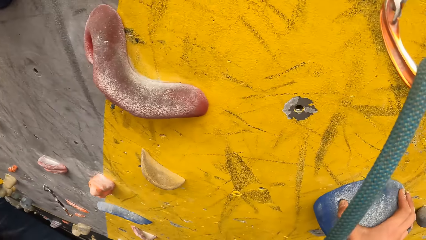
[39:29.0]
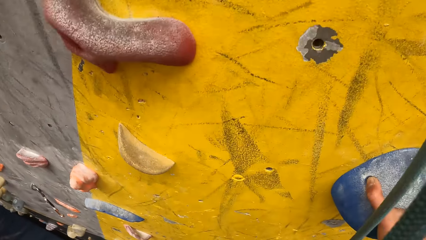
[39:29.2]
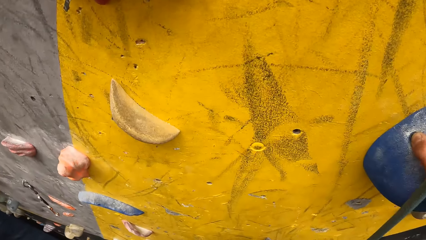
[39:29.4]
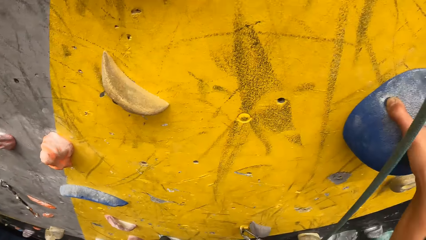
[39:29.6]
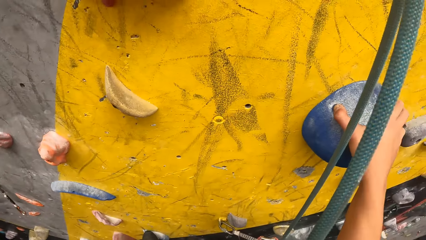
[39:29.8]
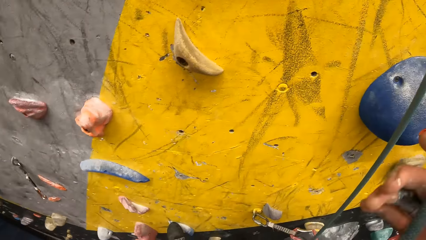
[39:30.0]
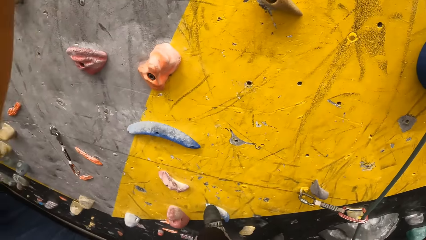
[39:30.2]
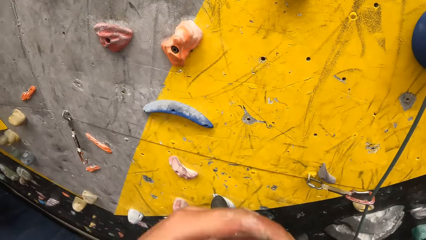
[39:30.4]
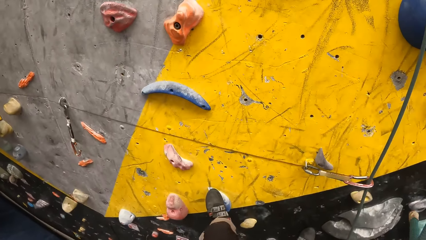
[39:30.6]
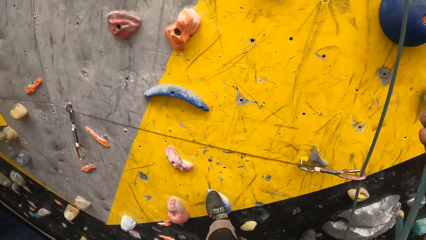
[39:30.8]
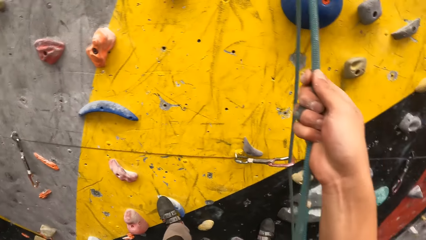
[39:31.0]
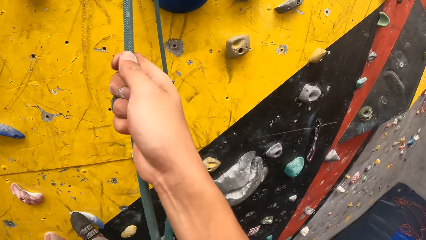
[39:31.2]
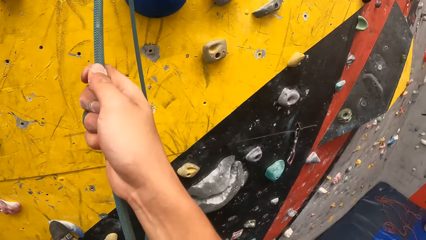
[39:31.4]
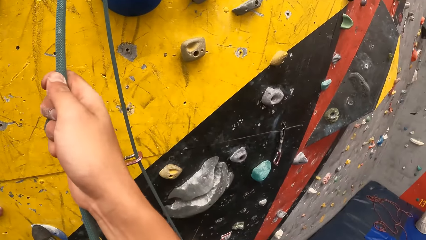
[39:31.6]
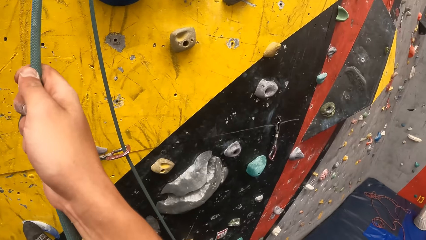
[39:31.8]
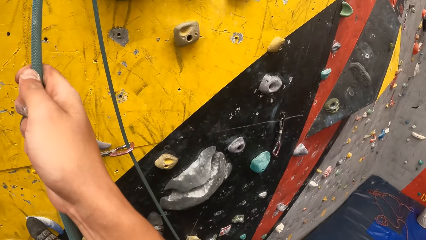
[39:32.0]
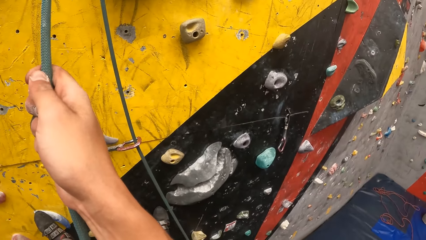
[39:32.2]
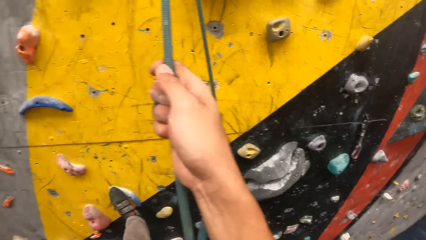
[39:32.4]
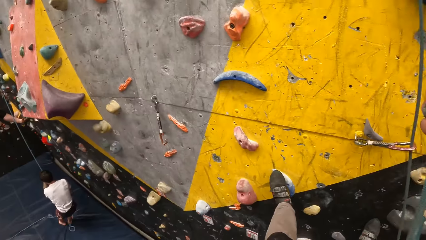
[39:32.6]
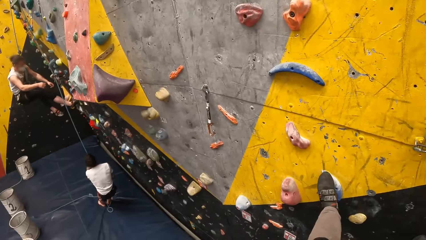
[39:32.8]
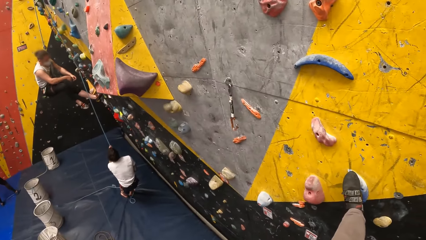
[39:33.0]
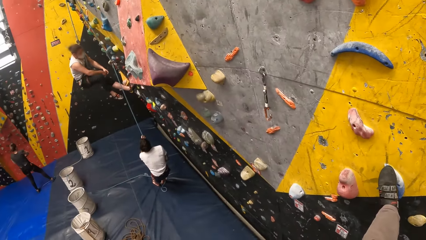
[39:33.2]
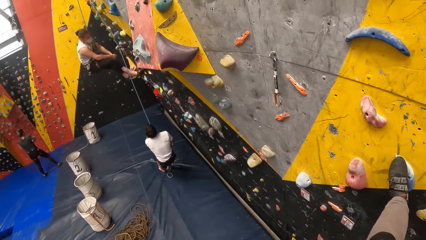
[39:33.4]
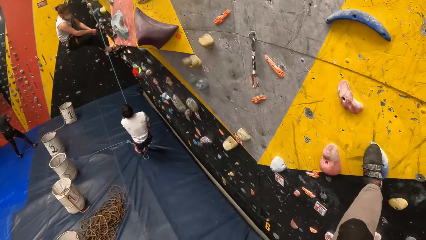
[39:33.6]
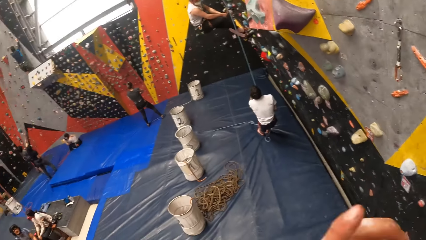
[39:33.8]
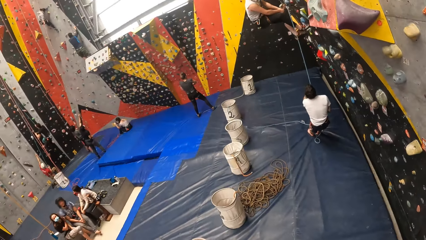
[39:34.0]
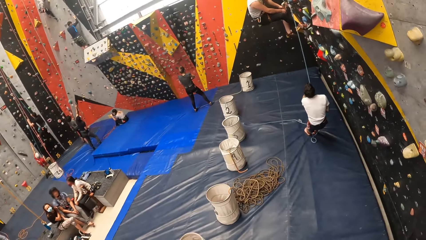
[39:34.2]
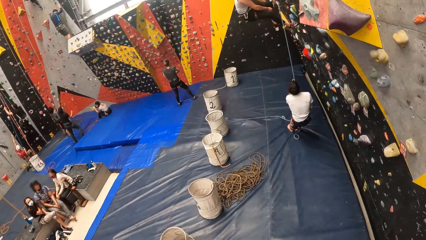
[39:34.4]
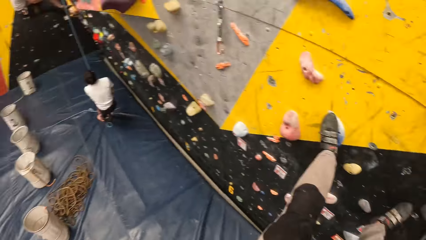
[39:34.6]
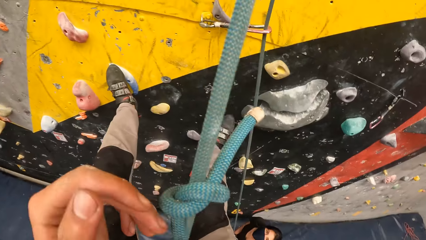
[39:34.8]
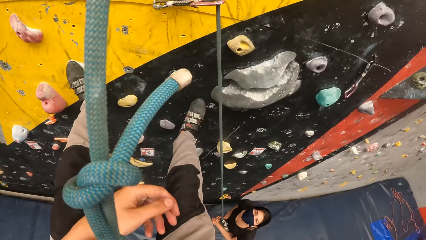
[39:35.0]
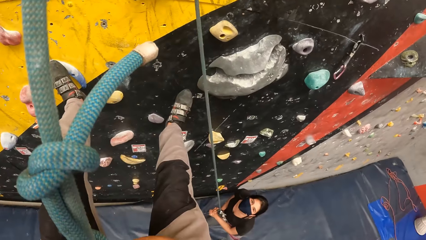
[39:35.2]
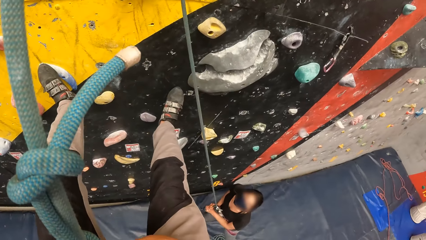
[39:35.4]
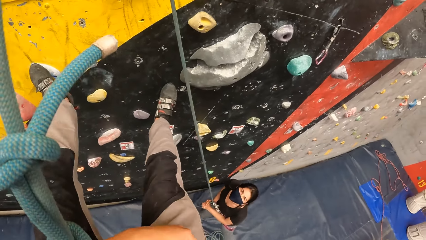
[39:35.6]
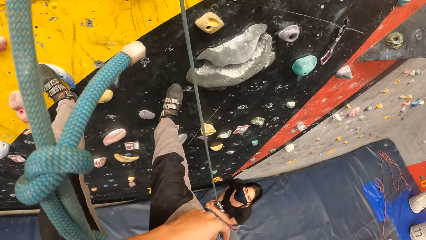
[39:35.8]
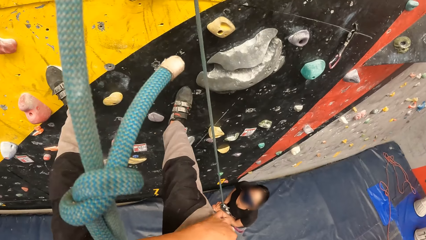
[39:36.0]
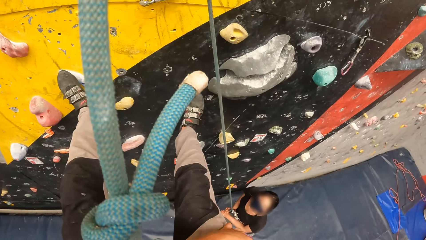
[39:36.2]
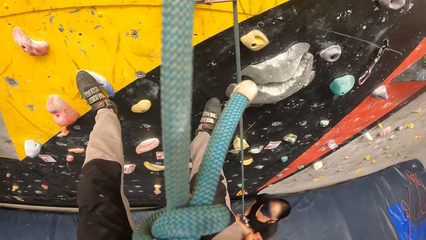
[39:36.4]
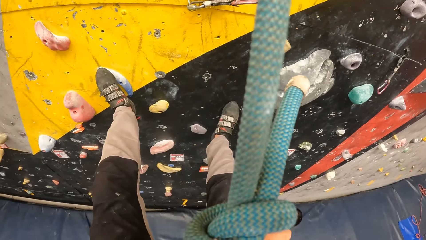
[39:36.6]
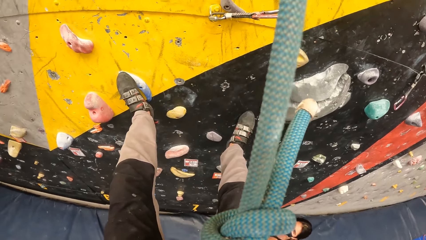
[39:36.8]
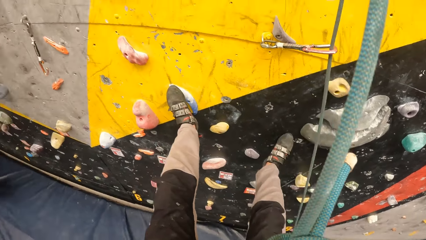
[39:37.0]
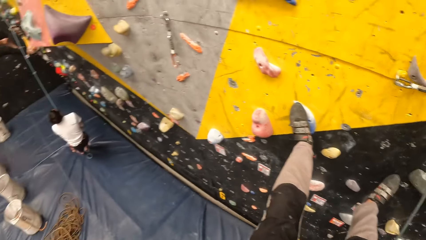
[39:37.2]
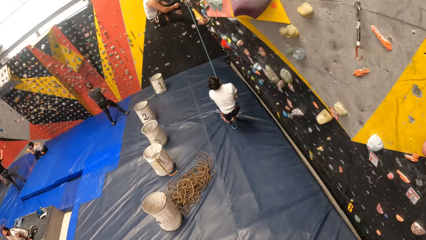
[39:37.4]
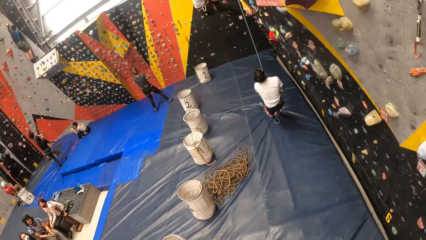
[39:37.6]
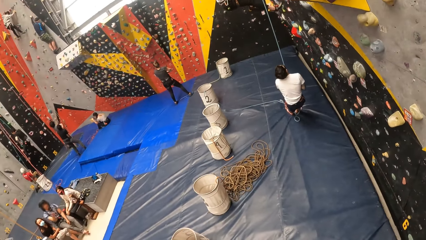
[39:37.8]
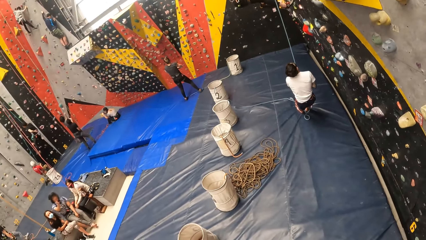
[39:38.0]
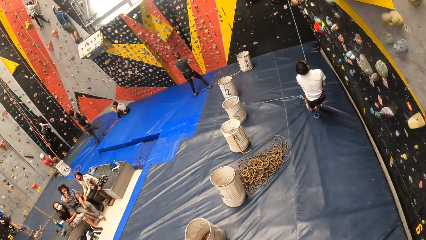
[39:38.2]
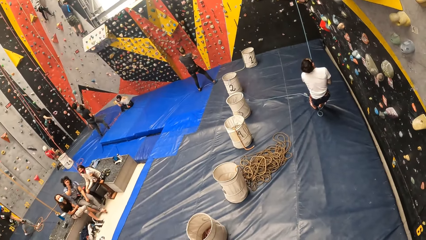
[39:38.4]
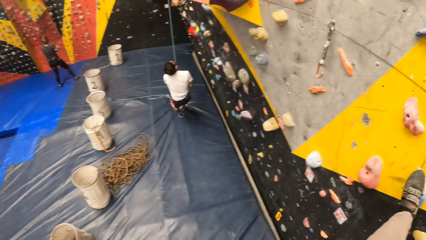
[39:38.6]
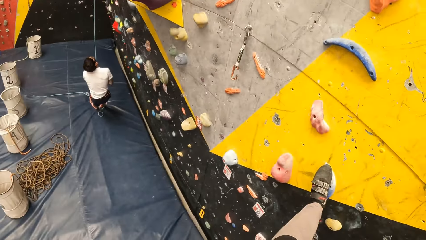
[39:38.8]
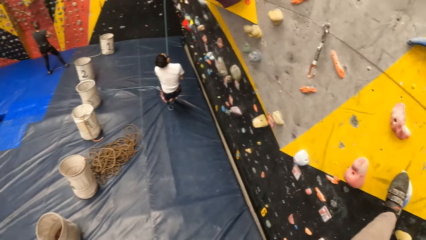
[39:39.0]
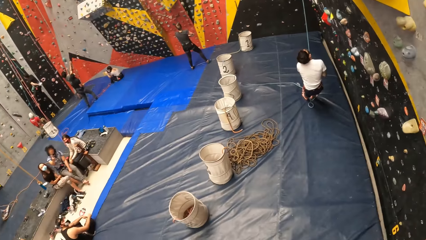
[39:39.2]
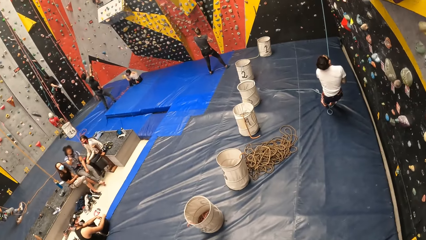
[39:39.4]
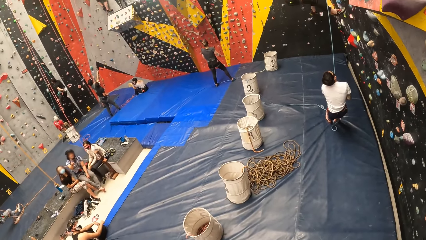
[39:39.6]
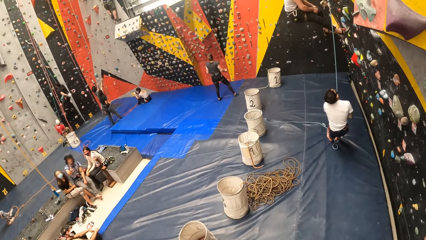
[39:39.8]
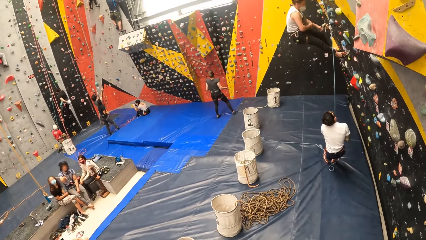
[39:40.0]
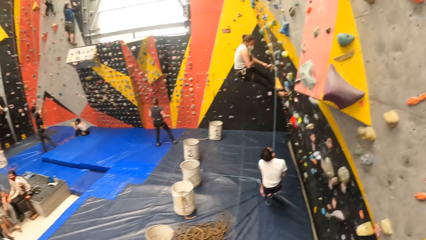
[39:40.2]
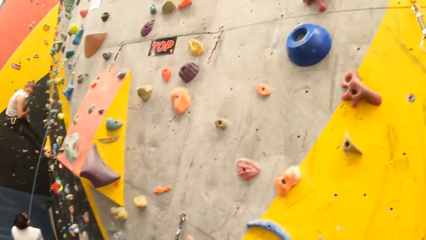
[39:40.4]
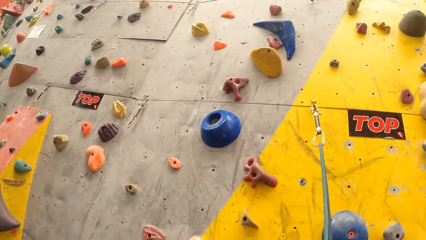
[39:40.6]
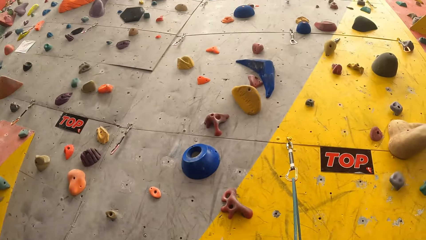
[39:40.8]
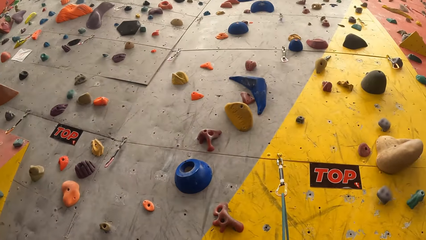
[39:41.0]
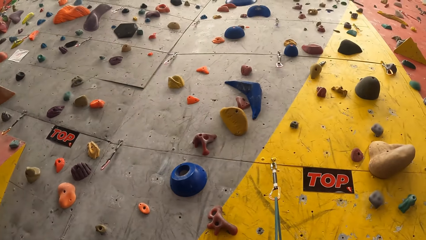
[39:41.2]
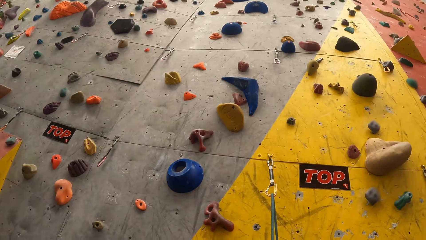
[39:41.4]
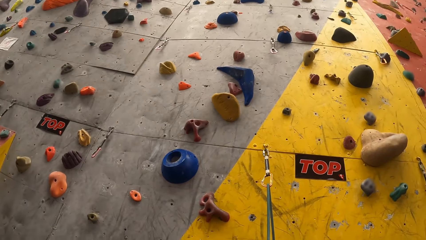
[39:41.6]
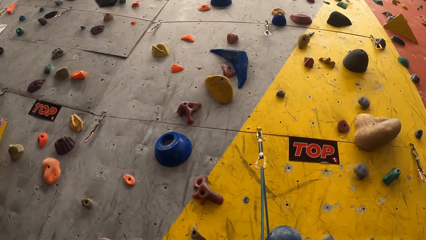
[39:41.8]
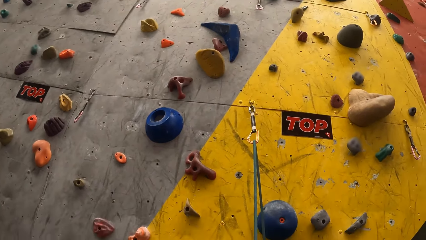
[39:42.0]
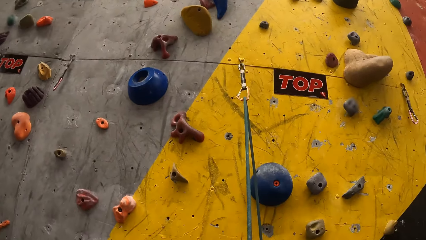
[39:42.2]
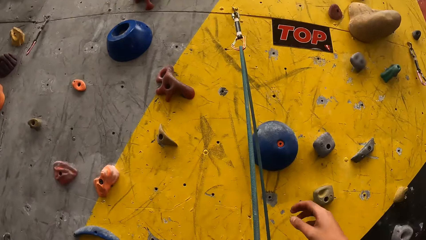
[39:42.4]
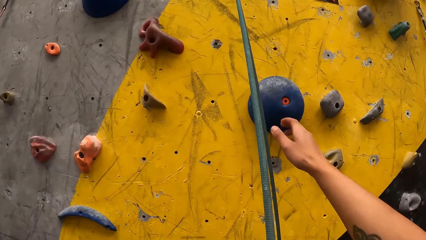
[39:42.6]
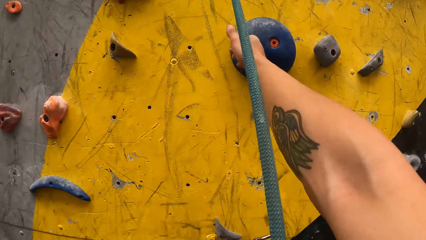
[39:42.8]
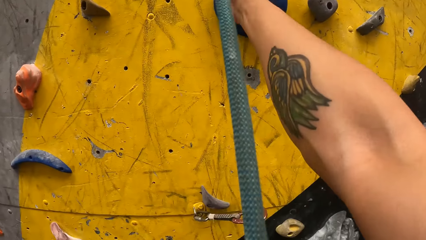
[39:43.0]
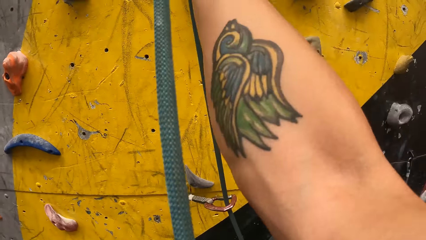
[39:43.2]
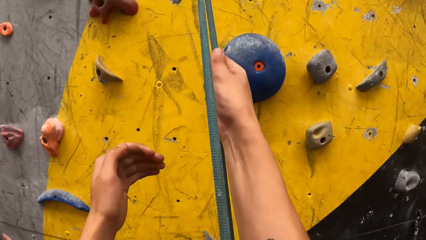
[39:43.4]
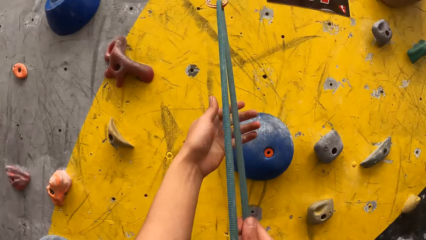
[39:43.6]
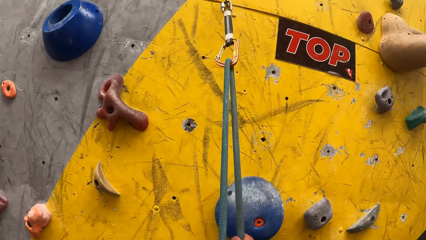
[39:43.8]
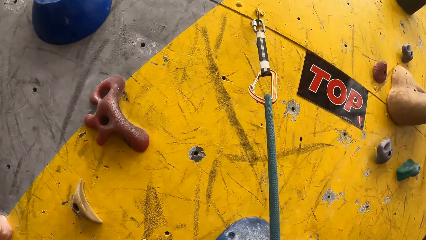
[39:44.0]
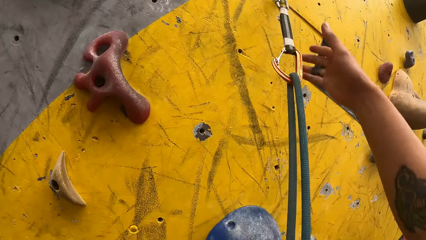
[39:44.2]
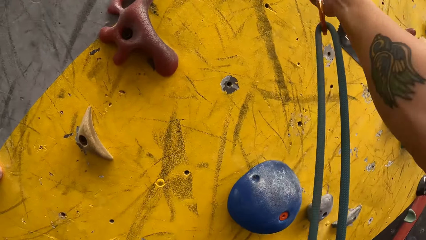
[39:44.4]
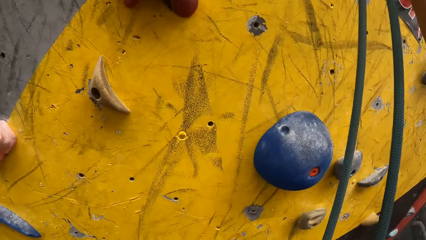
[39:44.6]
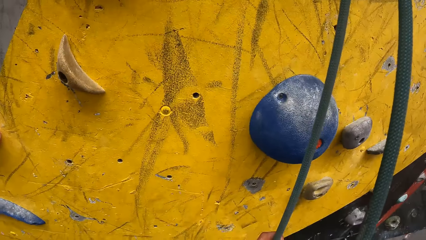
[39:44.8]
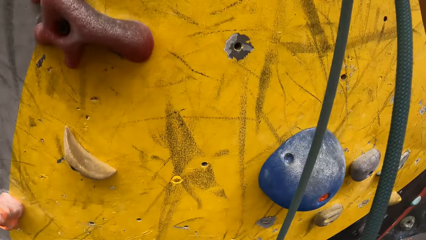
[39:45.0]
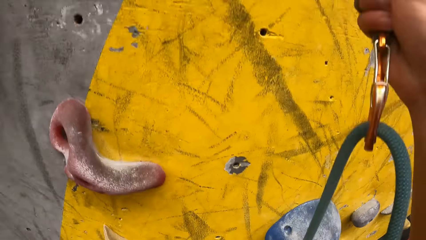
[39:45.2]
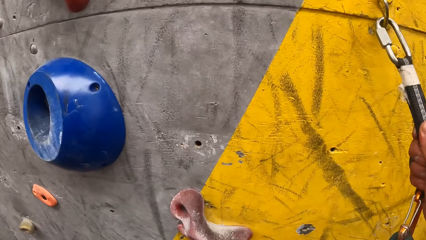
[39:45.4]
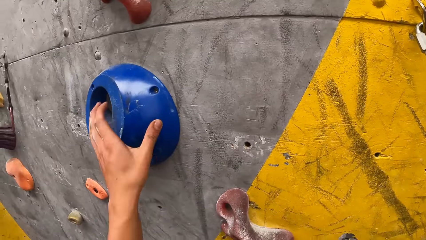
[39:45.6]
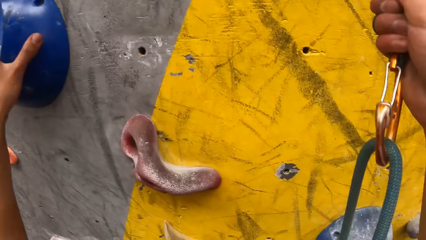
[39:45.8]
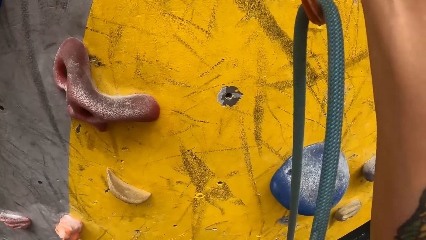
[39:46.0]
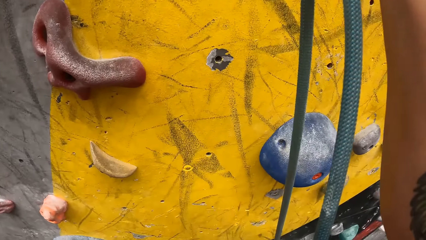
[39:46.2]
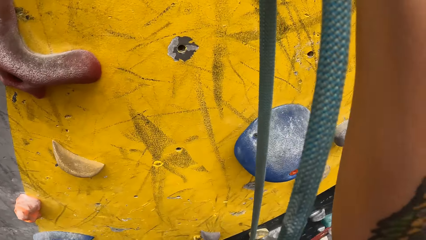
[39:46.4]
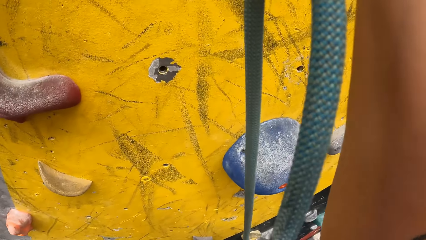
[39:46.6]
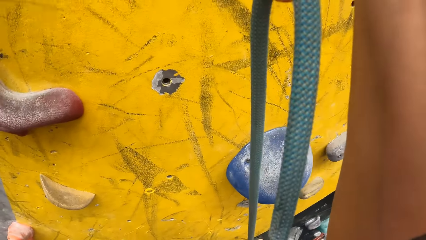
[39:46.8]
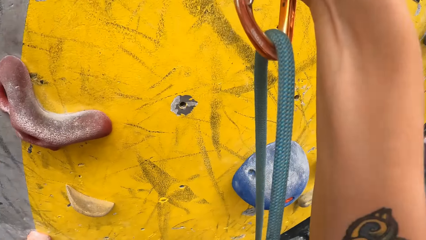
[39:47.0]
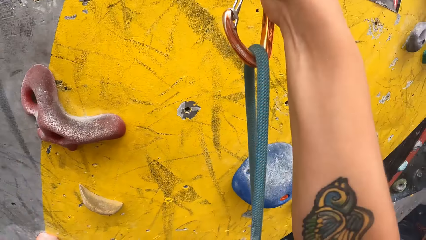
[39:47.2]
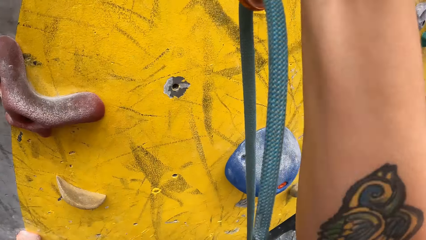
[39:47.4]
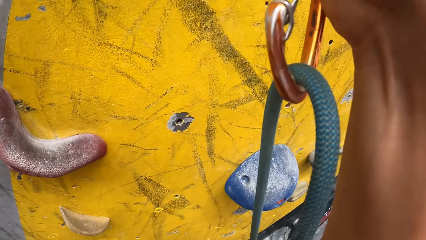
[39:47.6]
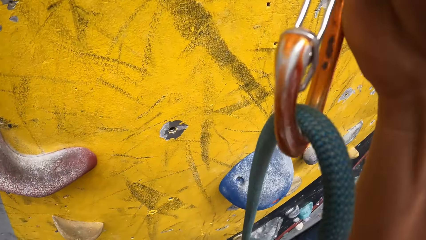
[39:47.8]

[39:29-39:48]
The camera wearer looks down the wall. They look on the wall. They hold on the rope. They look on the wall. They touch the rope. They look around. They pull the rope. They climb on the wall.
